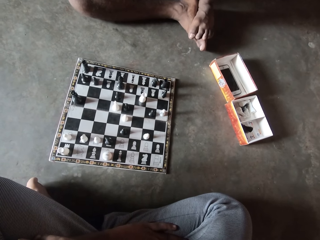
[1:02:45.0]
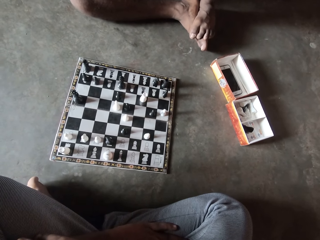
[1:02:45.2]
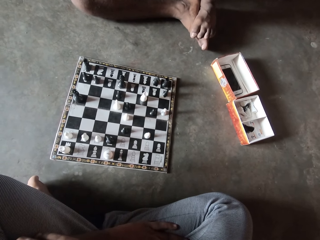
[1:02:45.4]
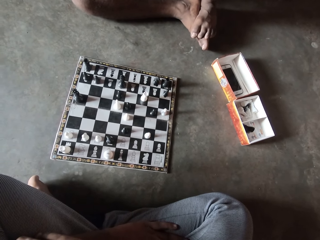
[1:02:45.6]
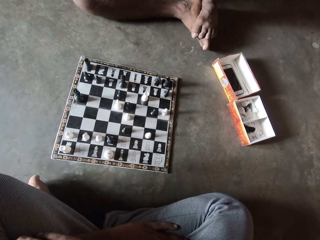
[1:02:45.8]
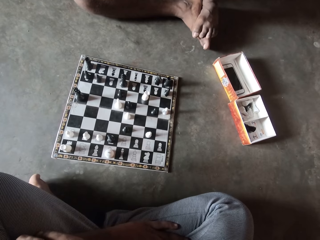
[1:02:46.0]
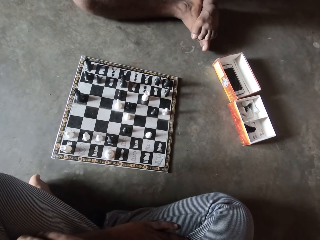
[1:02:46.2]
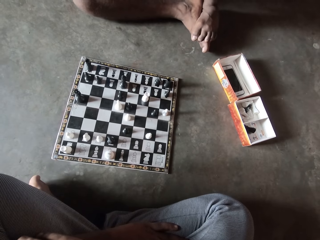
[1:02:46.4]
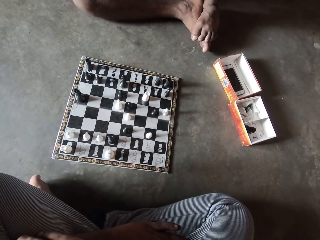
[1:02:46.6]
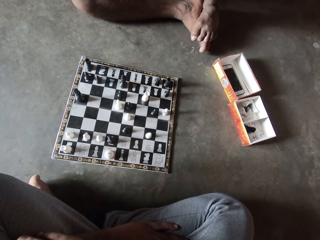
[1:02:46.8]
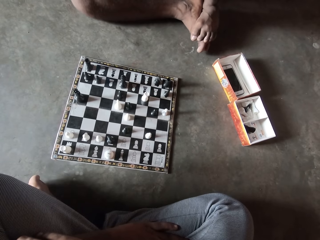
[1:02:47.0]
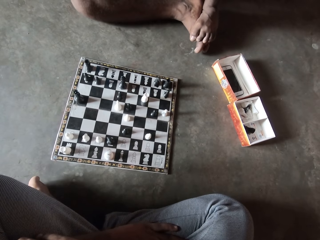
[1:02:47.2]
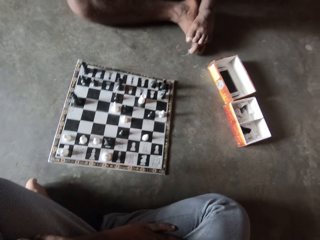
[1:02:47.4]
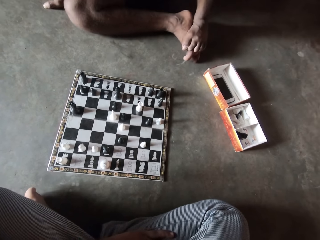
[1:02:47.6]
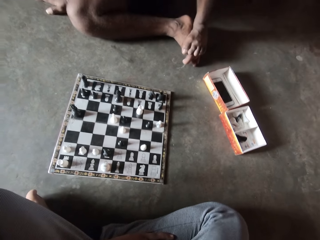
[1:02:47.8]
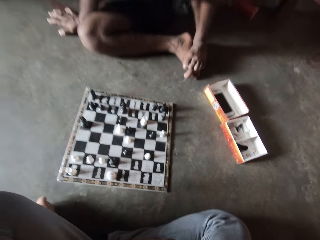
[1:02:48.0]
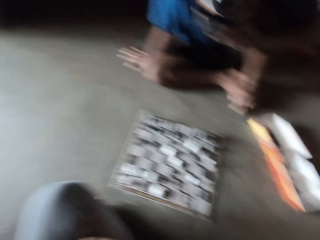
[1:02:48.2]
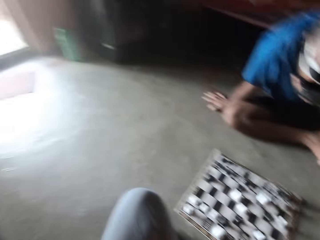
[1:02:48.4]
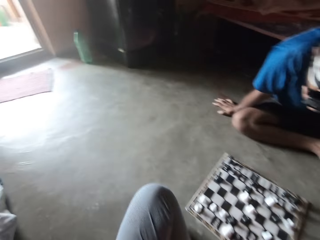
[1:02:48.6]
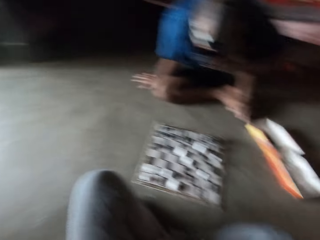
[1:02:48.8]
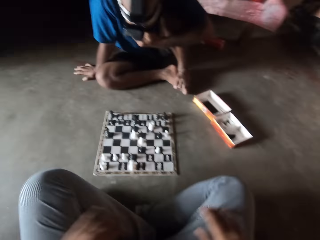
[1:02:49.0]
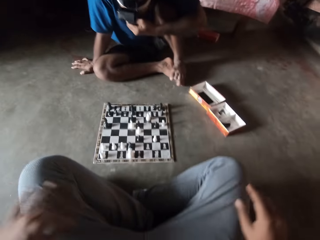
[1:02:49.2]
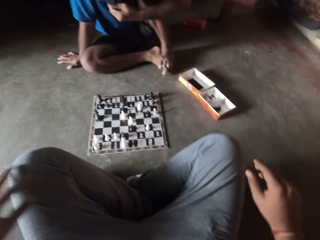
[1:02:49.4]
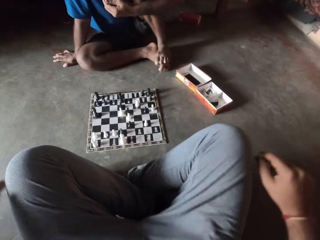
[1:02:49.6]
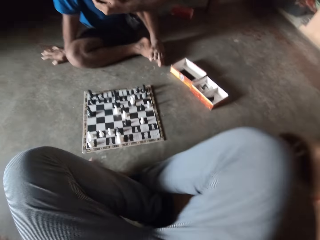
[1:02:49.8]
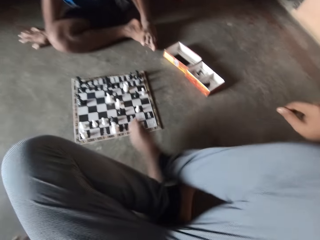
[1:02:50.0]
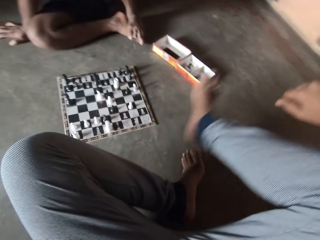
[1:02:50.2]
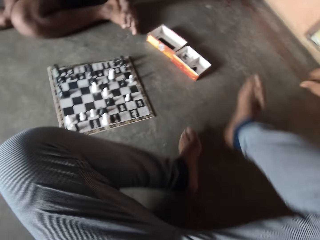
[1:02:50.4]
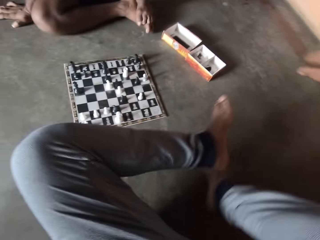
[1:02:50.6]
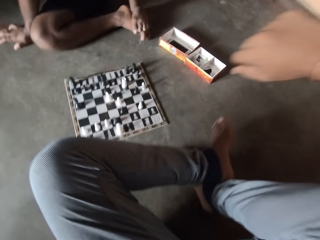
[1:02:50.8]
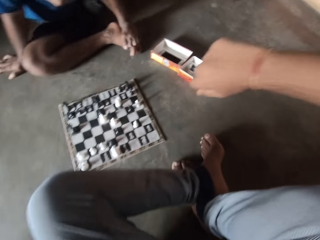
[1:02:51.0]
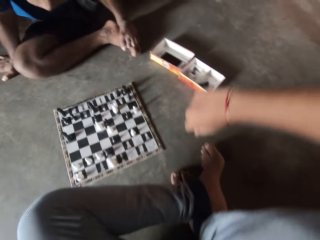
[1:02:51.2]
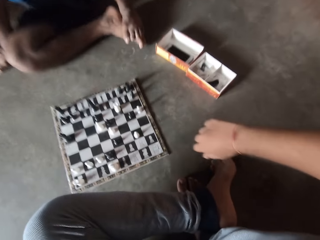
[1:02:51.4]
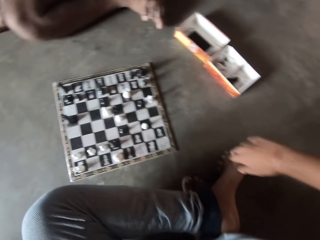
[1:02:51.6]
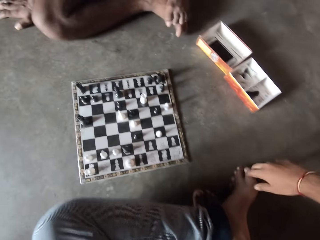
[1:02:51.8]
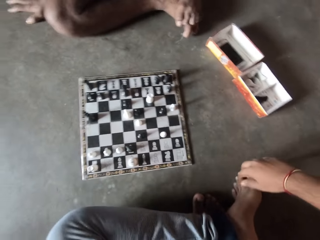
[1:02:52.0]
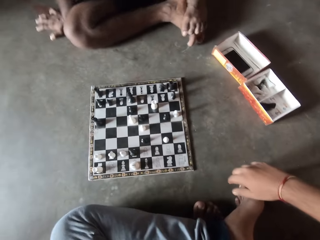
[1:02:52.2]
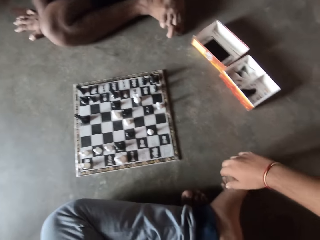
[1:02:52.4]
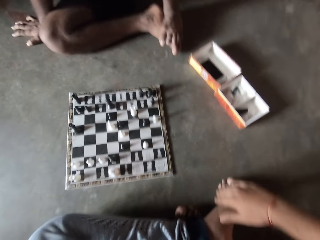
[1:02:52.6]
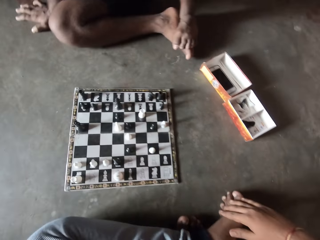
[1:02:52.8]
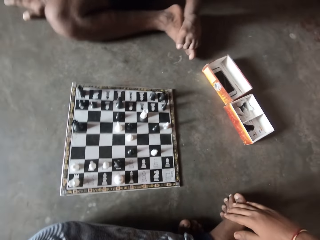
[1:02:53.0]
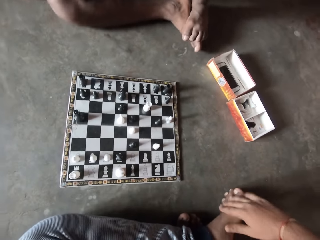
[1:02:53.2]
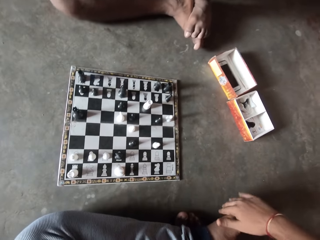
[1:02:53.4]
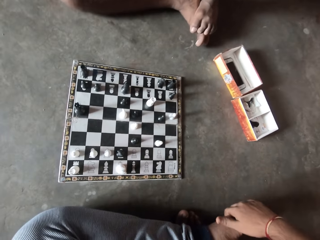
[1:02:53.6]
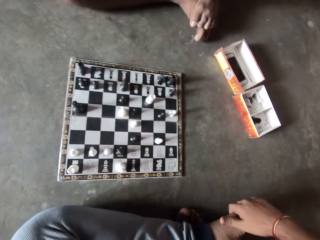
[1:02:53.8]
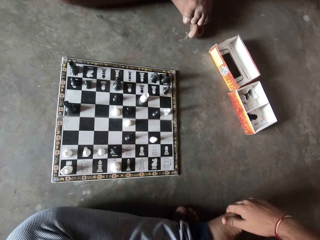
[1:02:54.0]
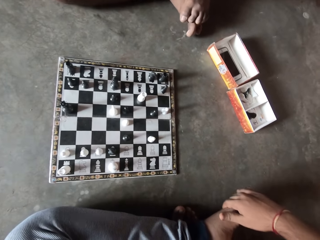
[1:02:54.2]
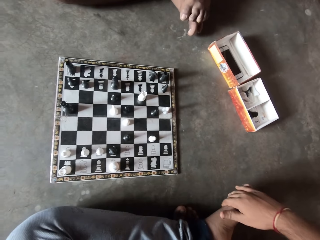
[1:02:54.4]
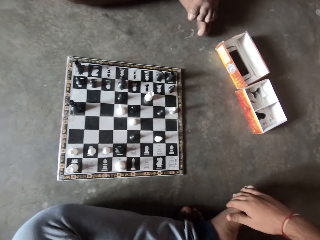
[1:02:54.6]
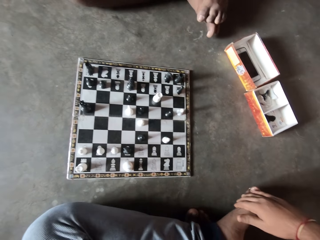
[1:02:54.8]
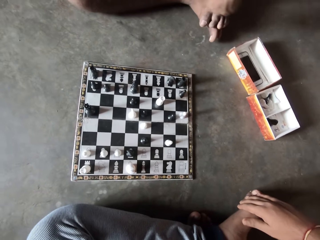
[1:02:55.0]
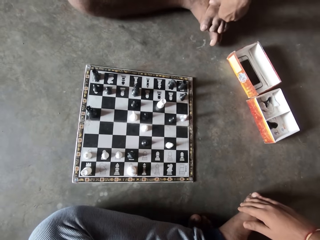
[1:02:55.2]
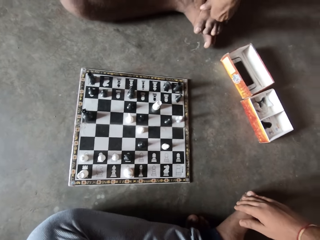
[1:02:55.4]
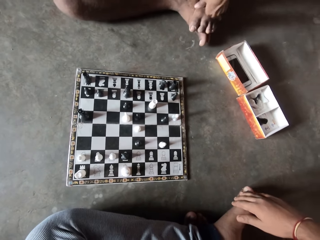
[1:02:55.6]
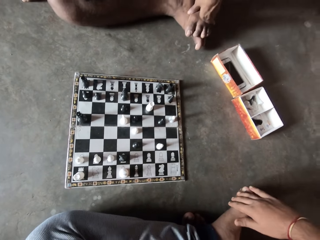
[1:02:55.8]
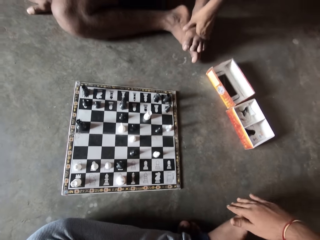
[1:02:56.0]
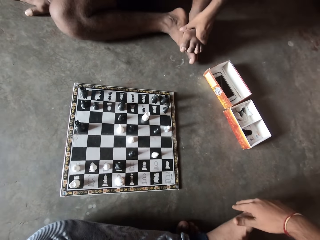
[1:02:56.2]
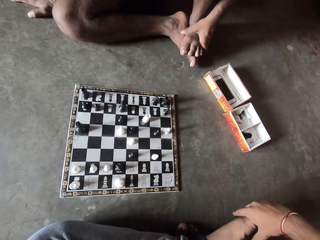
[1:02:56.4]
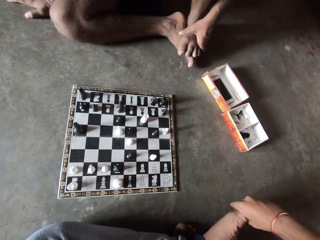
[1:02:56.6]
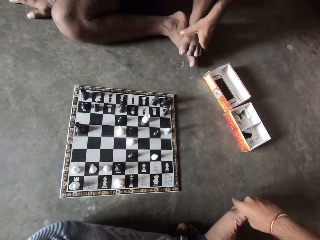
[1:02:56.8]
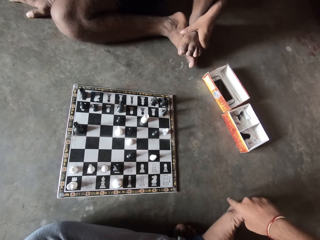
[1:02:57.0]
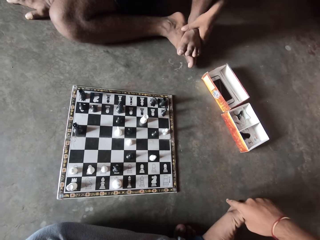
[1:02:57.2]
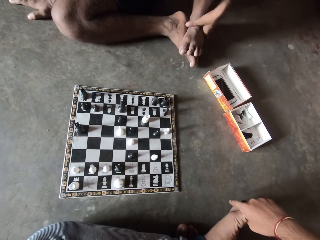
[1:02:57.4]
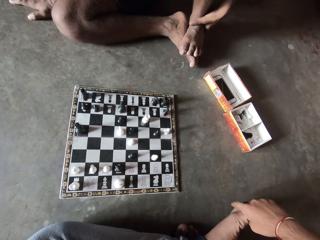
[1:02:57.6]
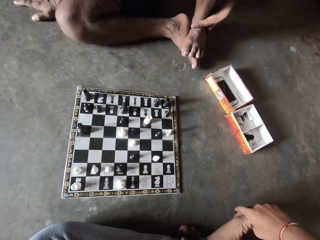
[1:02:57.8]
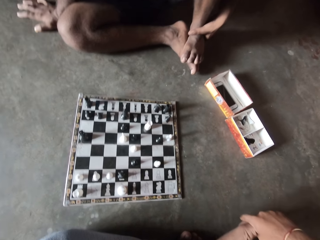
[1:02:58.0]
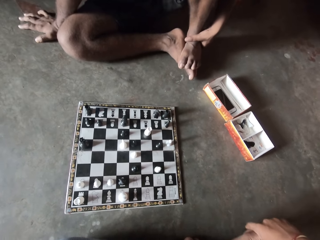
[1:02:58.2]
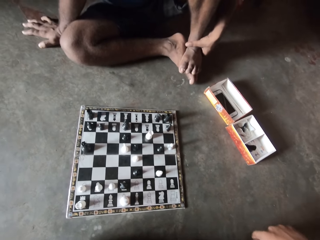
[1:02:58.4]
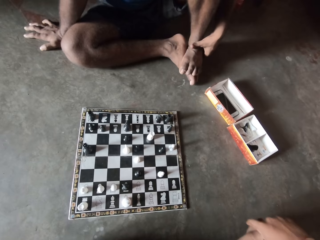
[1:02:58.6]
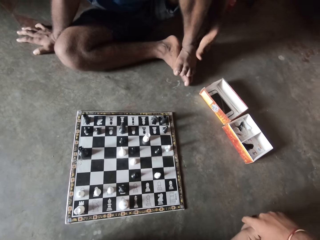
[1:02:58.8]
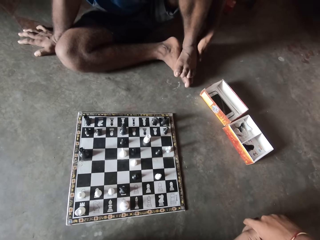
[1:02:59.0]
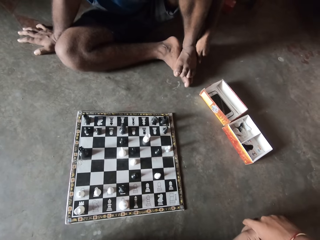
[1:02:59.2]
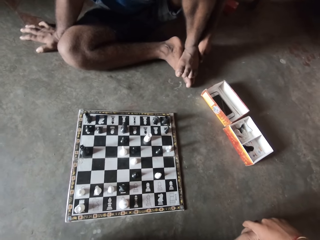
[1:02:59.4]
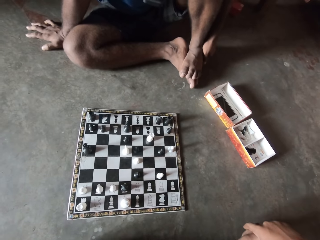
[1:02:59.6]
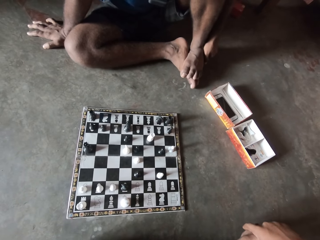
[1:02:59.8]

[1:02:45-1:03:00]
A man looks around. The man moves the hands. The man moves the legs. The camera wearer adjusts his two legs. The man touches the legs. The camera wearer touches his feet with his right hand. Another man touches the leg. The first man moves the hand.

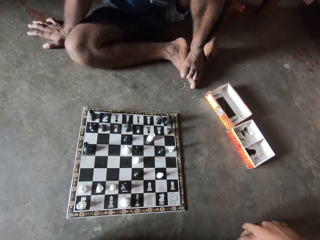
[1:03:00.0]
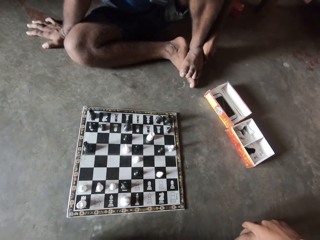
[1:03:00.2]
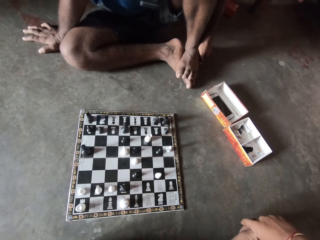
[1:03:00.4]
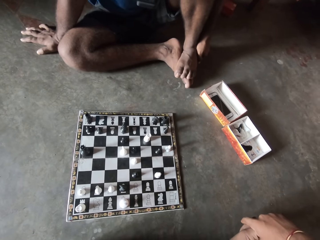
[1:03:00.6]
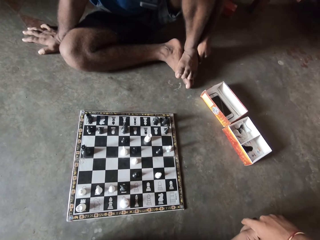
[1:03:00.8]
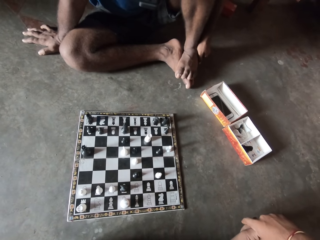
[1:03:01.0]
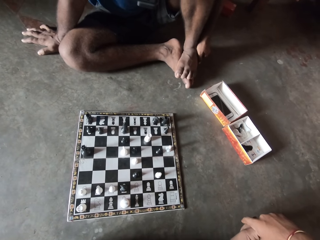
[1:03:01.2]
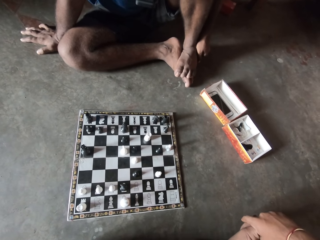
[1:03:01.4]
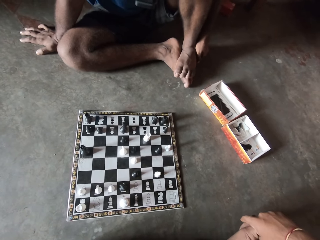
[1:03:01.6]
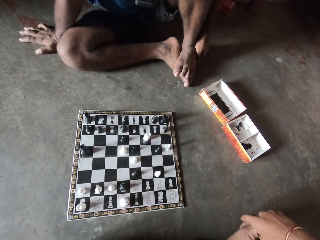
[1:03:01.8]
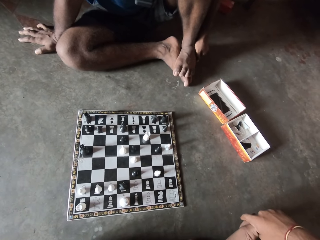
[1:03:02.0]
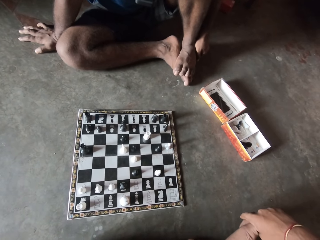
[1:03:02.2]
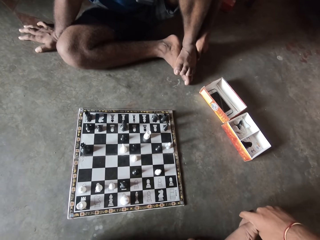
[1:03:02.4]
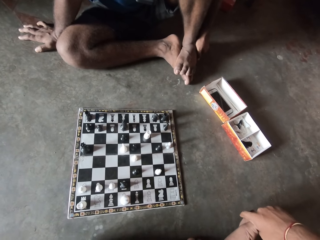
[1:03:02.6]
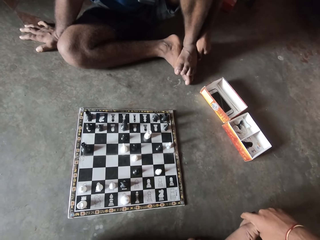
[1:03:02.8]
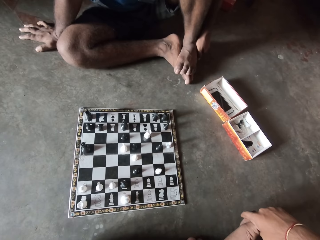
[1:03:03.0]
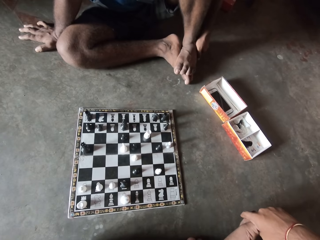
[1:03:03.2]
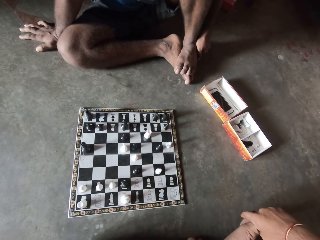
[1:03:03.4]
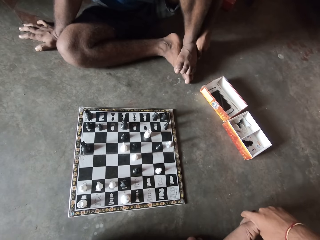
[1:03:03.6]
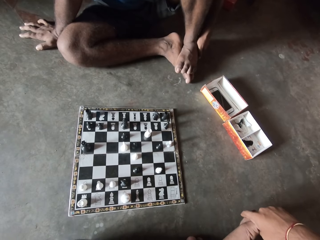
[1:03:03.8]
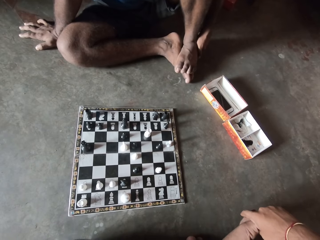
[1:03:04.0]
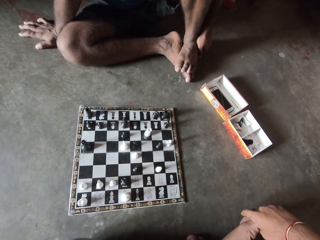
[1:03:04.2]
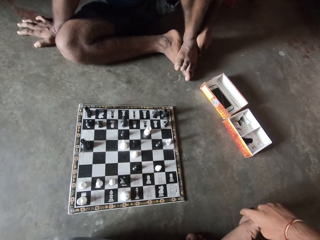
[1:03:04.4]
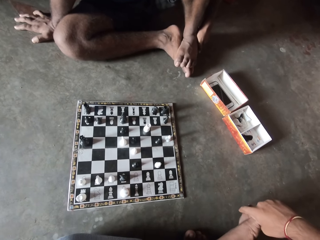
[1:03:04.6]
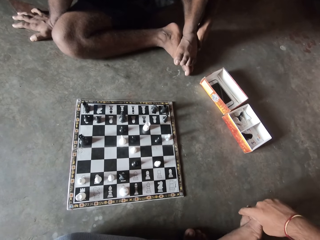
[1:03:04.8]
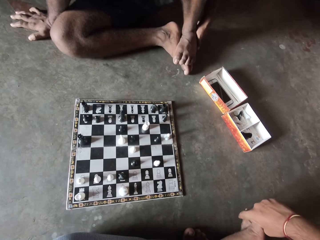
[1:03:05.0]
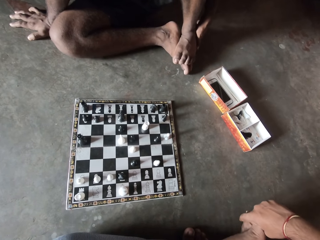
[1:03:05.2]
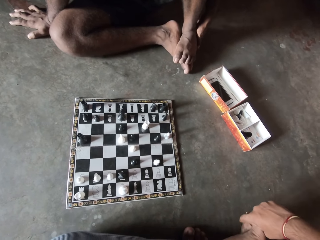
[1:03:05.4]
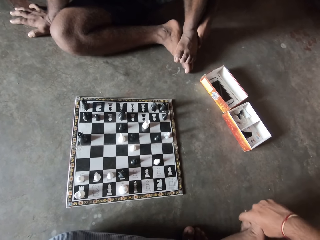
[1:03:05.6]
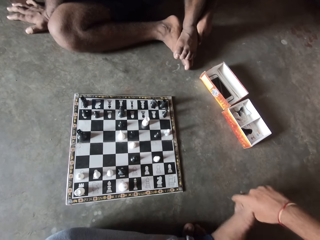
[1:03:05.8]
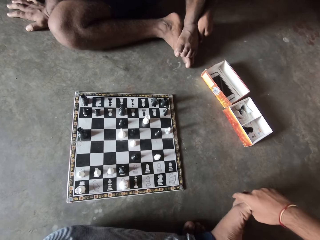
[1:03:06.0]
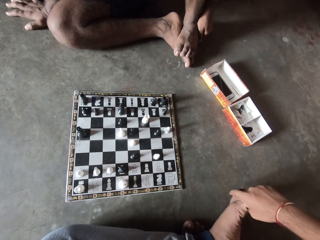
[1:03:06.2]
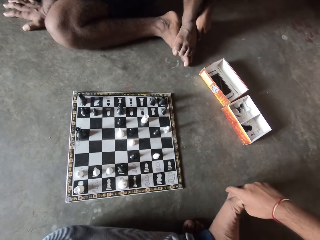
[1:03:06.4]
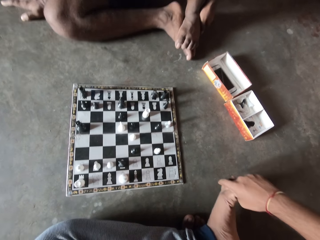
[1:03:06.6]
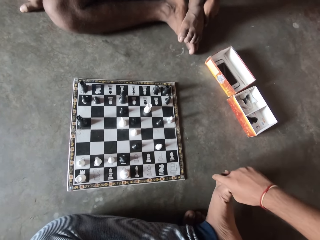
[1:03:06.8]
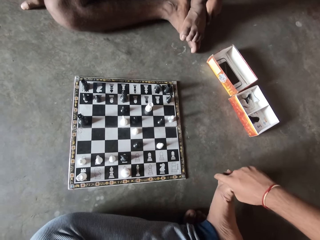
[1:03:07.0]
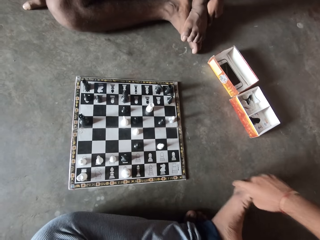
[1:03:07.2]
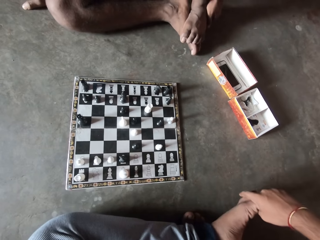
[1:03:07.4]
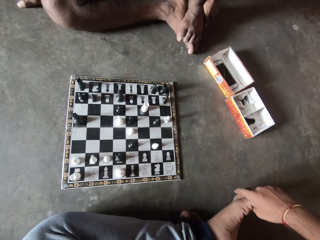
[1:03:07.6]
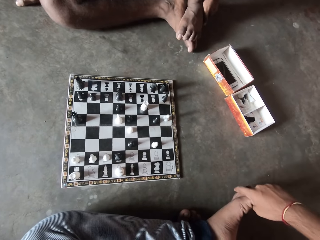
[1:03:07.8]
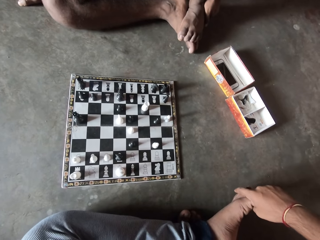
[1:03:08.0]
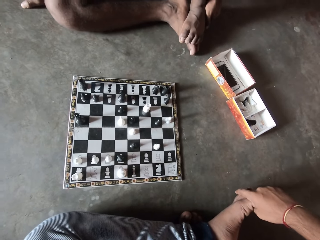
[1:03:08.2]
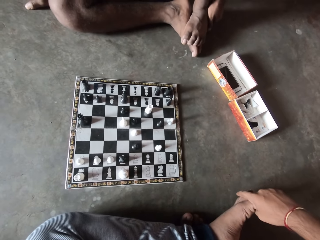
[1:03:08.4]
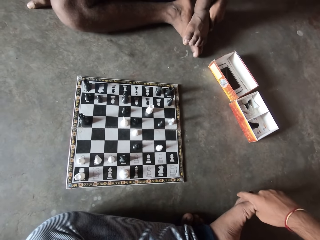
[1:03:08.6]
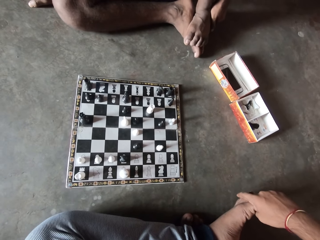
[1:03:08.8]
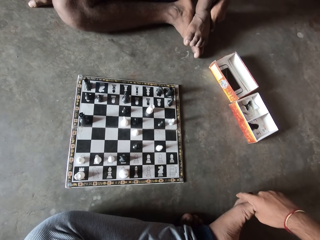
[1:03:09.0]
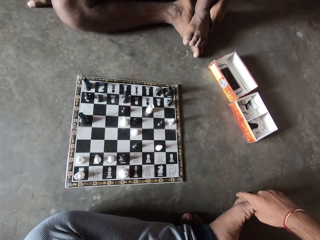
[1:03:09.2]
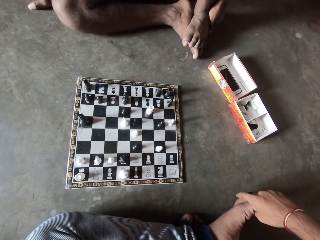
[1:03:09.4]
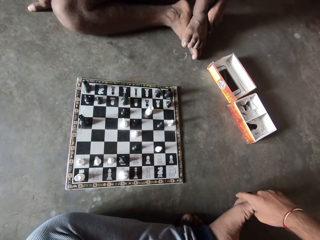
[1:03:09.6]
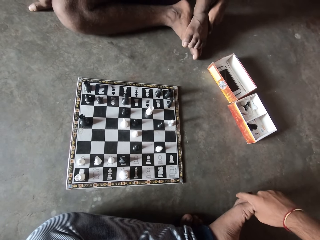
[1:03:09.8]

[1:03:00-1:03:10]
A man holds his toes. The camera wearer holds his toes.
